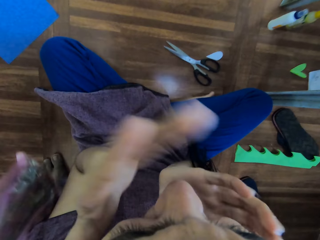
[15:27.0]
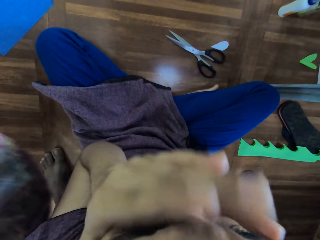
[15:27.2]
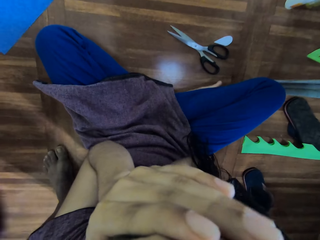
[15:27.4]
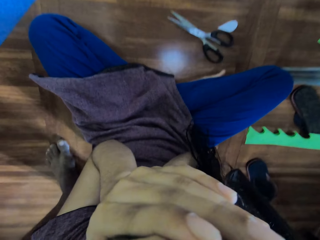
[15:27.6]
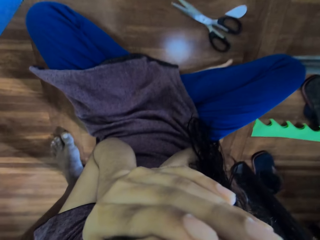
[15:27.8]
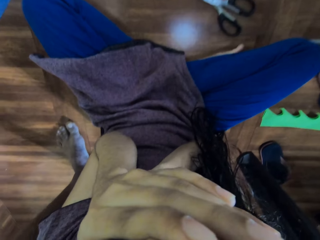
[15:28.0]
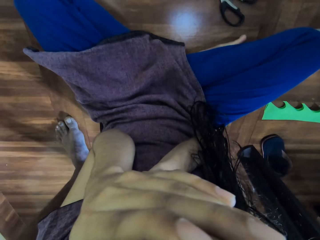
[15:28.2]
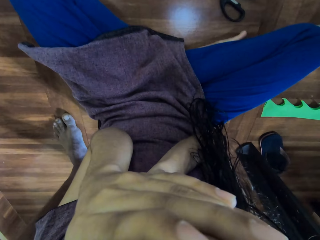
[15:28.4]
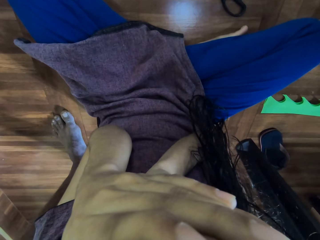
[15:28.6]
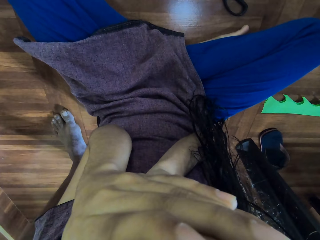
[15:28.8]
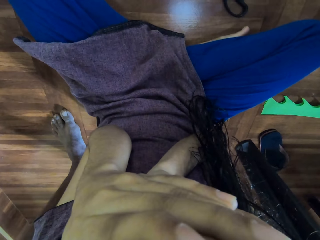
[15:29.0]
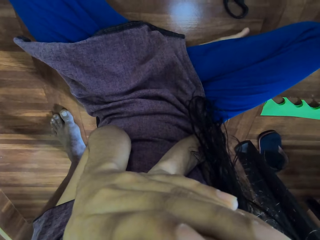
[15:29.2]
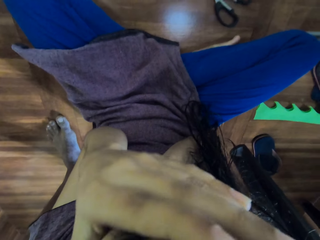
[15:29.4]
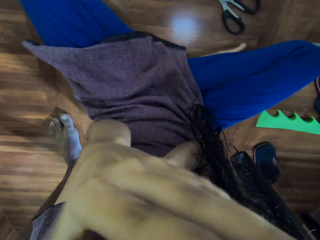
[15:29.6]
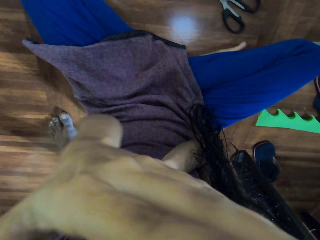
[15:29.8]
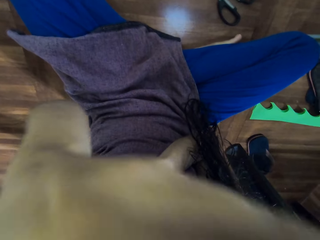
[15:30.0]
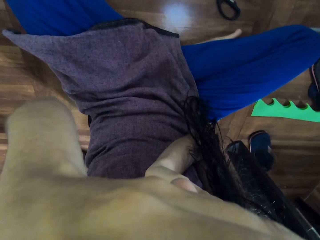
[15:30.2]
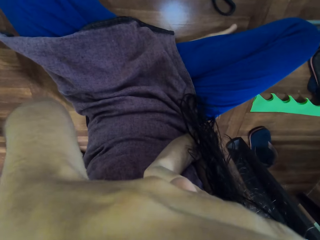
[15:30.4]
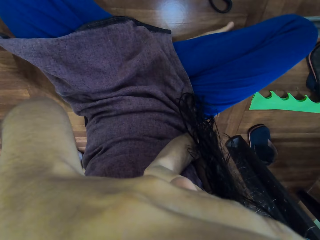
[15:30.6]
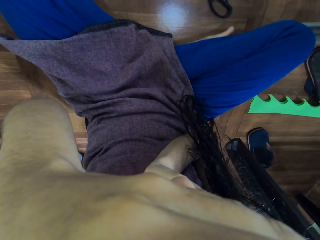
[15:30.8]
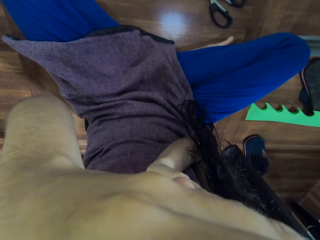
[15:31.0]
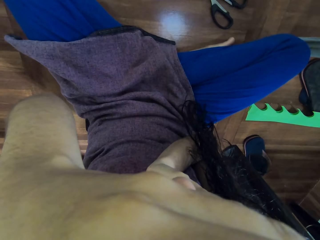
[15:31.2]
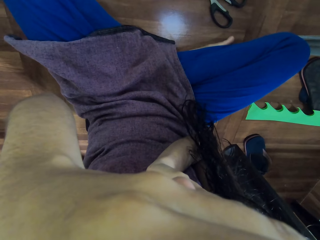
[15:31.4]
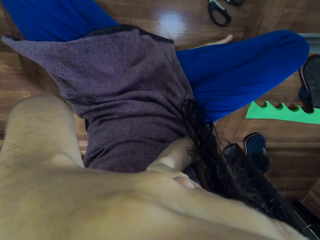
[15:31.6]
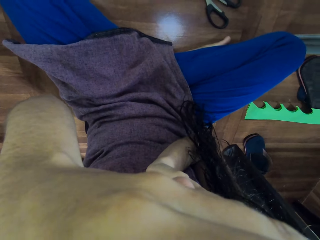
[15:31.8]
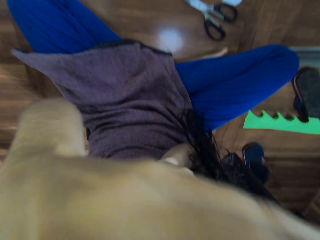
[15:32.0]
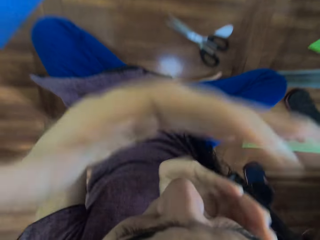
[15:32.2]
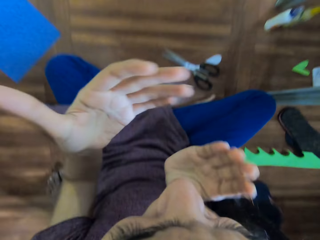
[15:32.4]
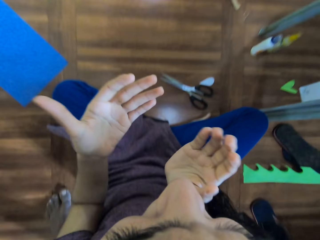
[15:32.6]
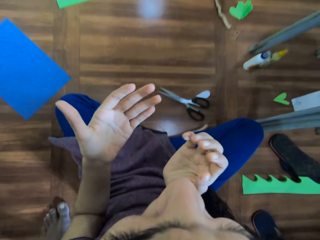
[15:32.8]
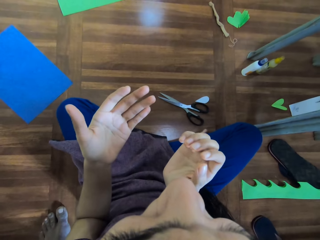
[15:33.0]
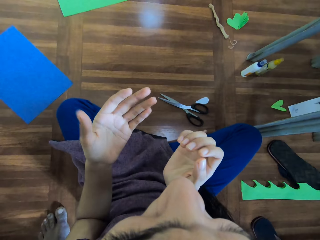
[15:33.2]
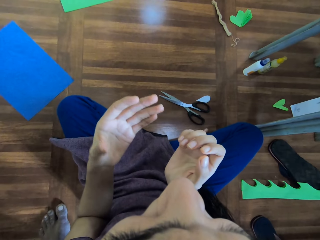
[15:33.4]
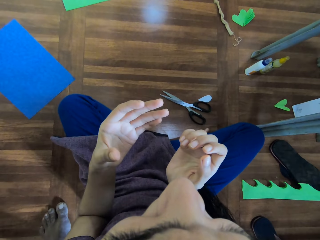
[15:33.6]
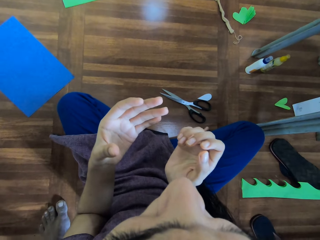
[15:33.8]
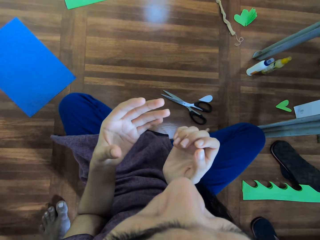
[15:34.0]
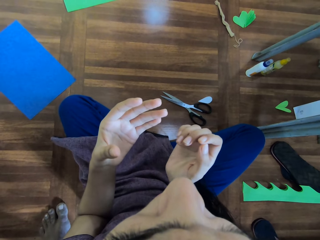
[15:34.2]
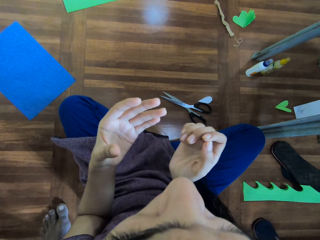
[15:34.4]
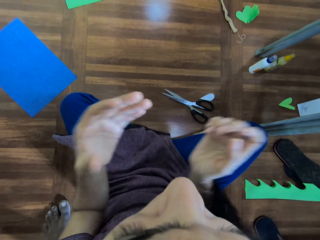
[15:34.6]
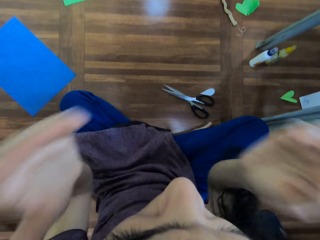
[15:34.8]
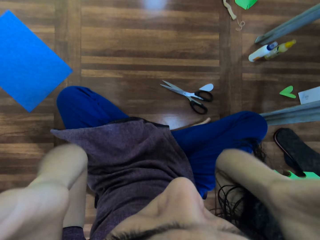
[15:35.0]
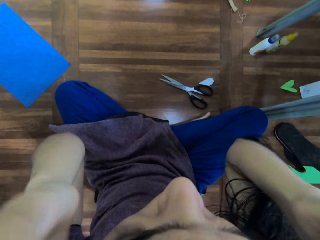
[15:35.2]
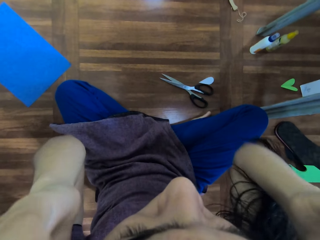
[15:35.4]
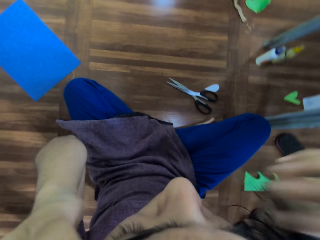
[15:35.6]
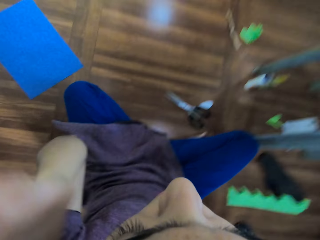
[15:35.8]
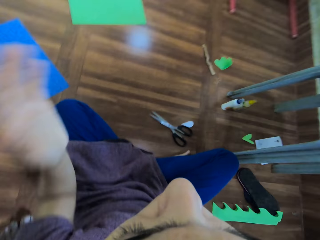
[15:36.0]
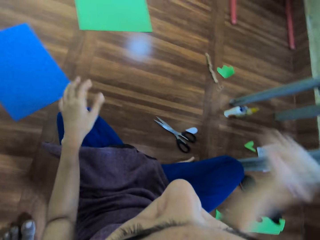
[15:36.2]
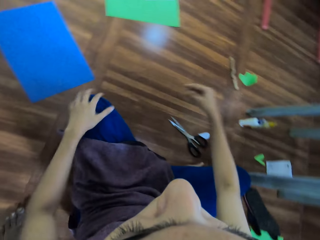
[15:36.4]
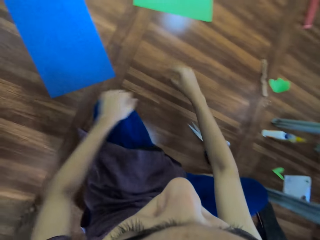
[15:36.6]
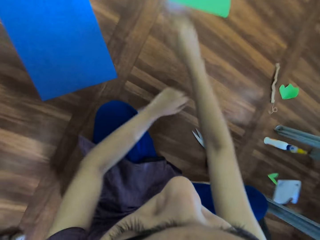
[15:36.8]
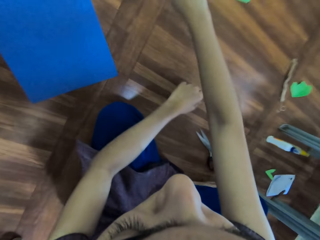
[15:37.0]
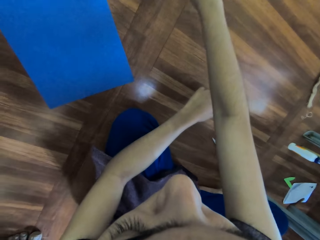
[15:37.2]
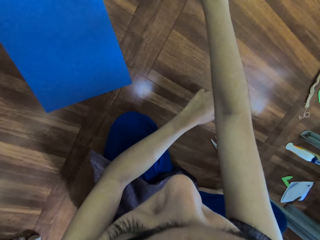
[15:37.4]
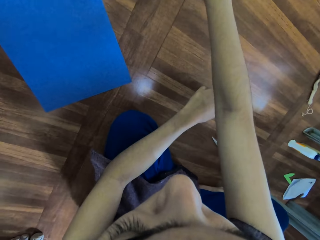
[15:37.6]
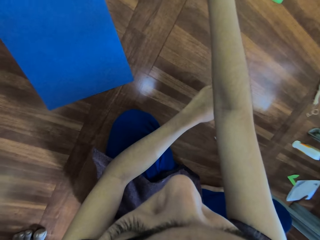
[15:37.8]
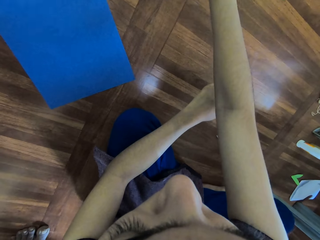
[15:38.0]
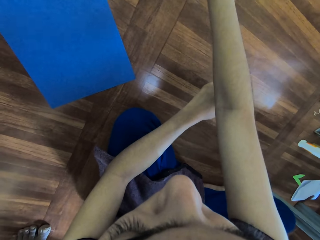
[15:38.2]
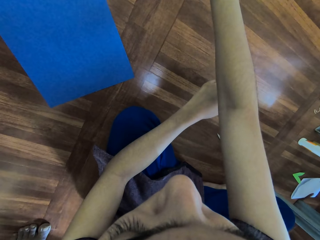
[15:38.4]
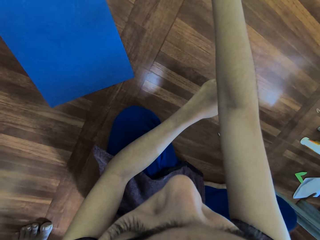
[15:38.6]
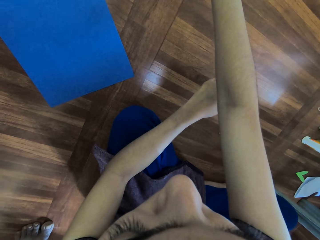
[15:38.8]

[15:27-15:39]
The camera wearer holds a face. She touches the face. She talks to a man. She lifts her hands.

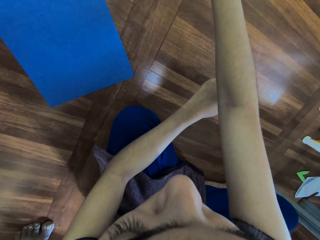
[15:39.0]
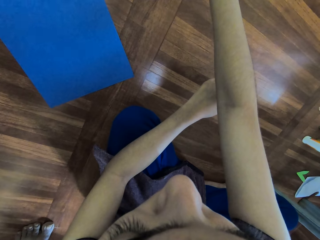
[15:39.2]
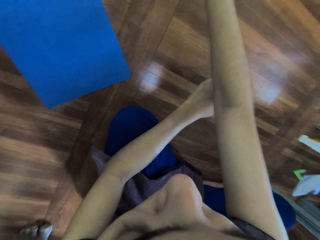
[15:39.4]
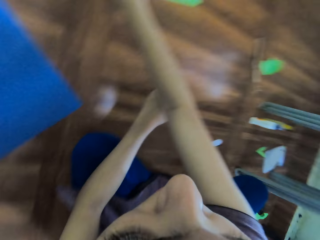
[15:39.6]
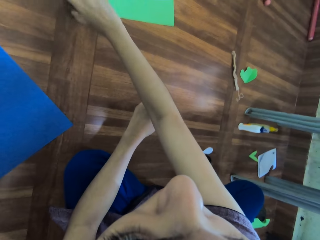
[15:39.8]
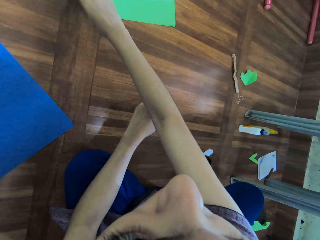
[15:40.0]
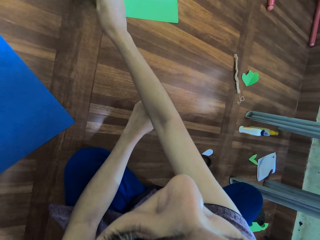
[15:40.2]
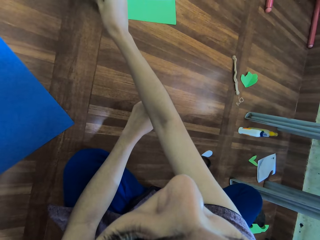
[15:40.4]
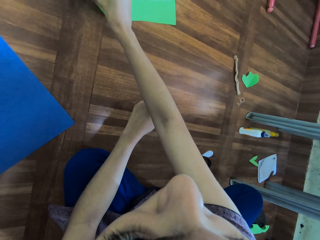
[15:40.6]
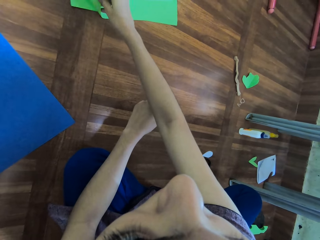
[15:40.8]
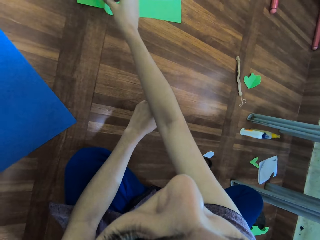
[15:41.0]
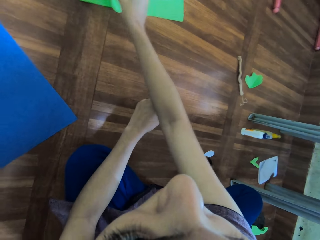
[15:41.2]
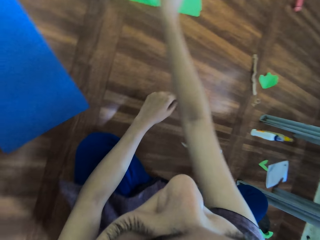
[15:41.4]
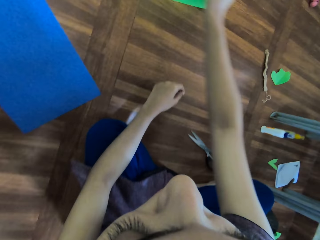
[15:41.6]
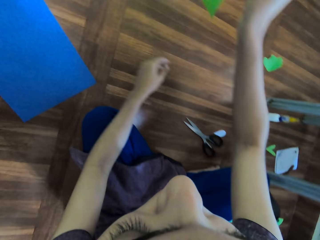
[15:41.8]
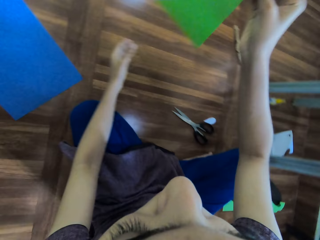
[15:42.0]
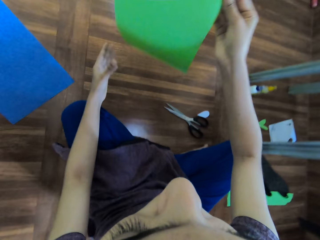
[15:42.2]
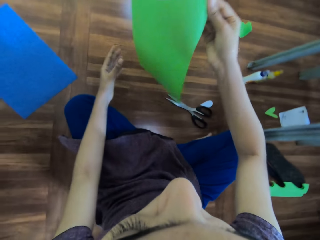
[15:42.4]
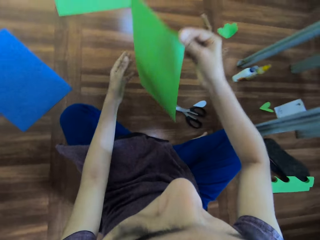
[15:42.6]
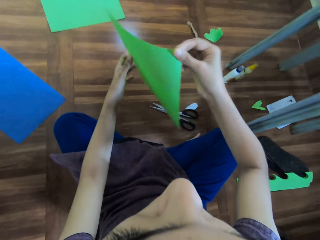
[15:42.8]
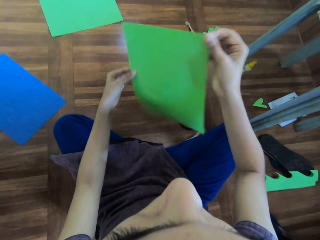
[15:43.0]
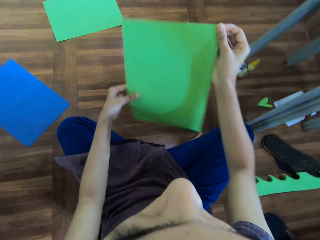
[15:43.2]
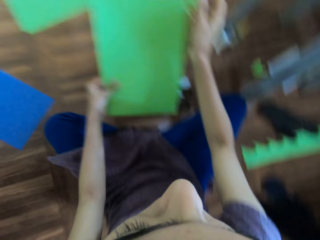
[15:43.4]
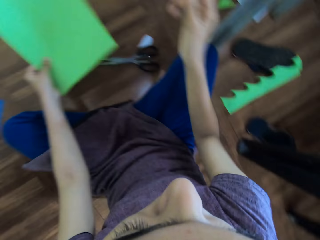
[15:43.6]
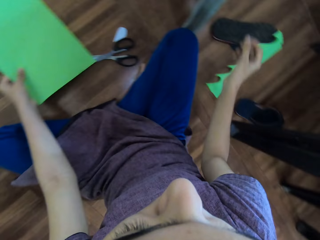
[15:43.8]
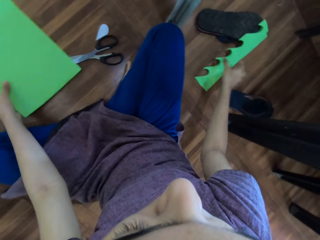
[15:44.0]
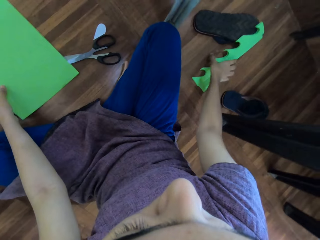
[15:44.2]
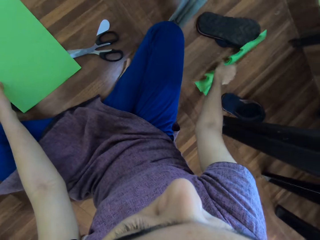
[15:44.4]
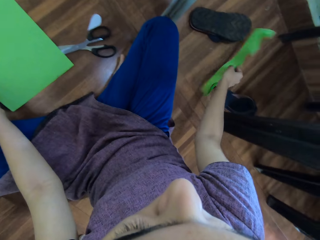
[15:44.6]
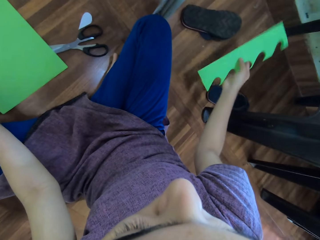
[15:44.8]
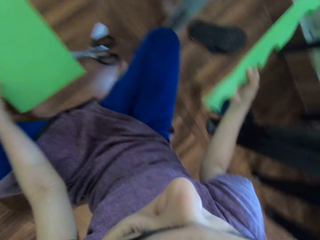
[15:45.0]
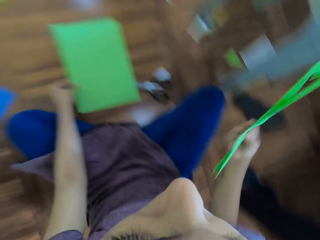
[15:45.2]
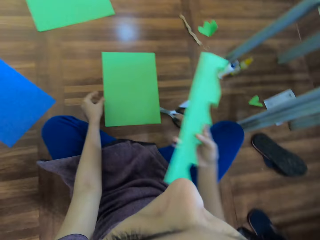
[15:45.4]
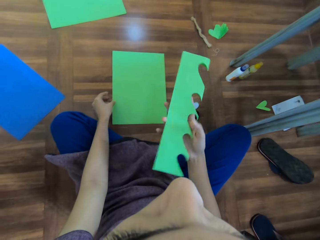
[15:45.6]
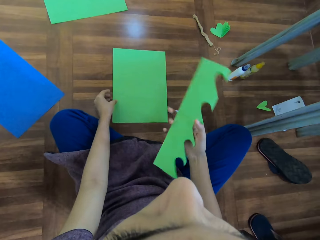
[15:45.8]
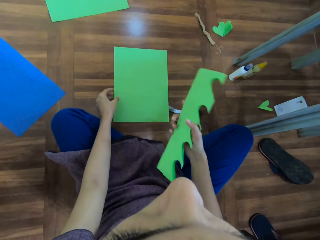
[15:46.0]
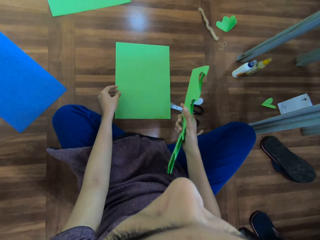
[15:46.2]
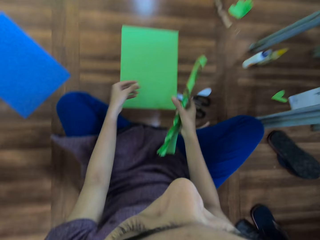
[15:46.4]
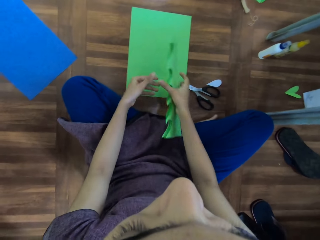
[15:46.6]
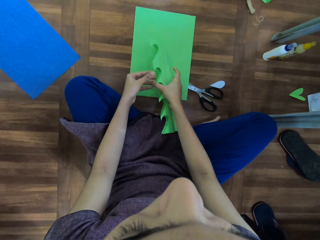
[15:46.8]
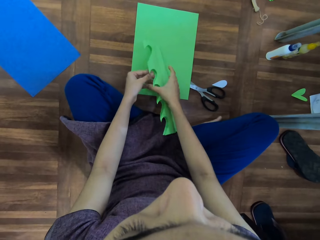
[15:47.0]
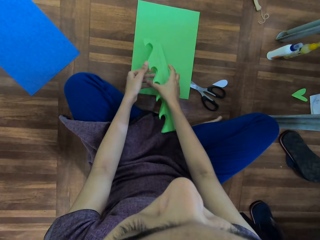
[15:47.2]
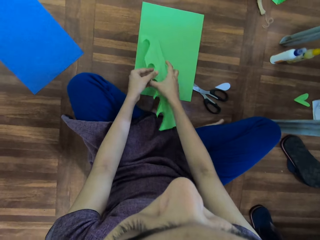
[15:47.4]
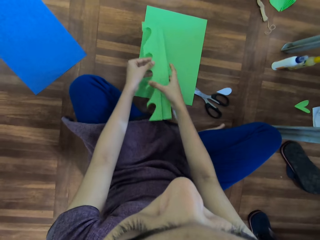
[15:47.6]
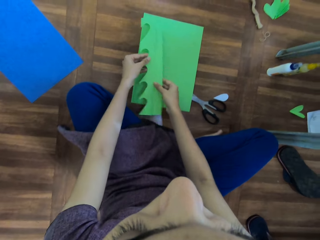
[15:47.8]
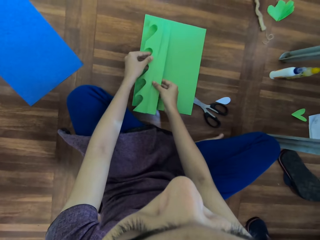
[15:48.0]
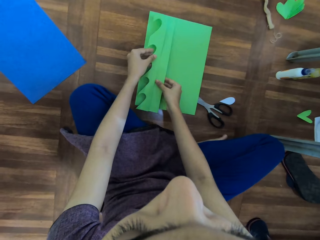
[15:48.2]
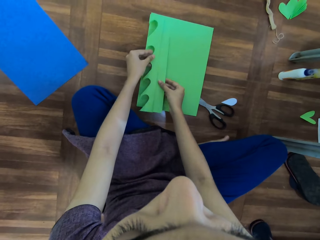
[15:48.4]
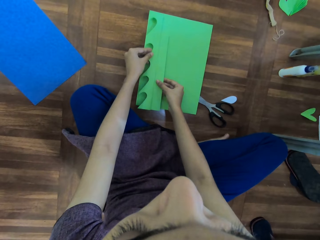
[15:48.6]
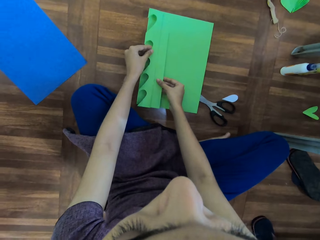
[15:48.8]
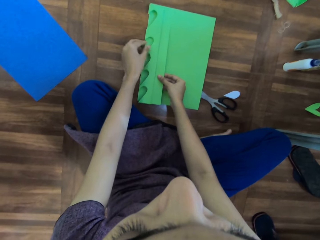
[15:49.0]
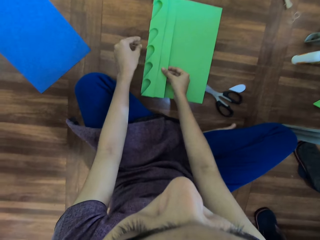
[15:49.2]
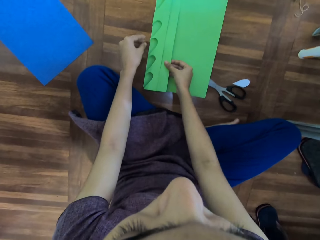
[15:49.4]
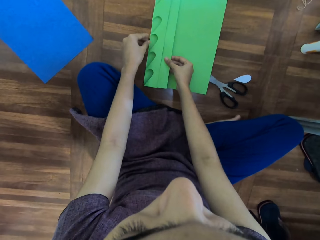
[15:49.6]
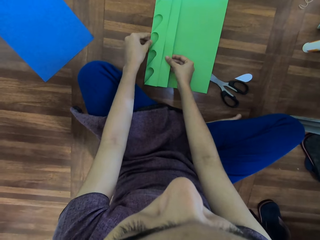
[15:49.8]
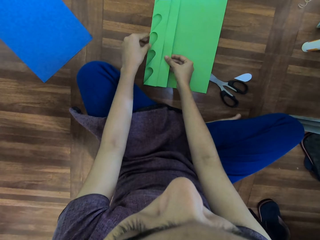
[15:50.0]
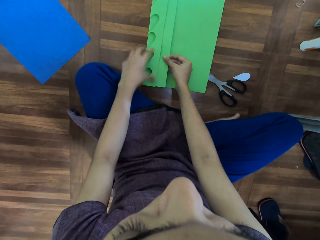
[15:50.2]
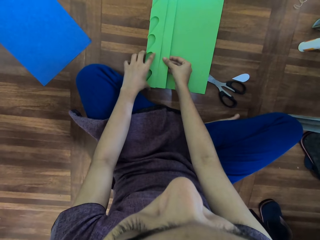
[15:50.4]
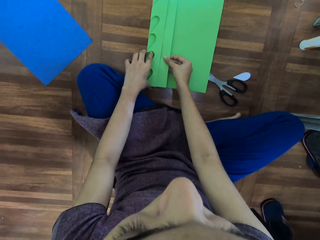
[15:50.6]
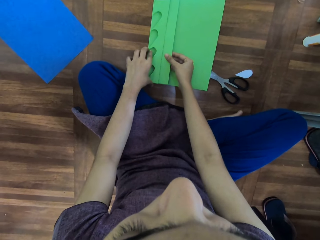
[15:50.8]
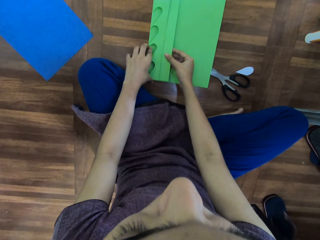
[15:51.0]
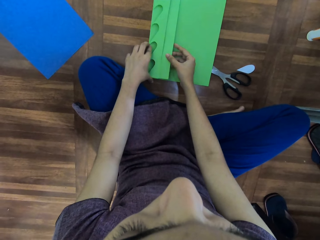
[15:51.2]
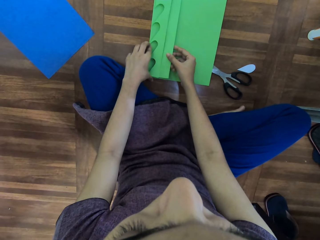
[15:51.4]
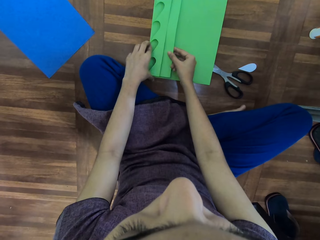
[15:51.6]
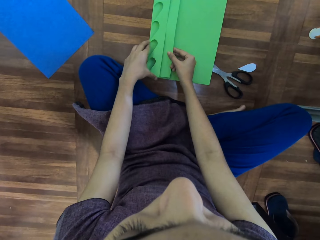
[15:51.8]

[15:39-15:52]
The camera wearer pulls the paper on the floor. They pick up a manila paper. They pick up the cut manila paper from the floor. They align the cut manila paper on the manila paper.
